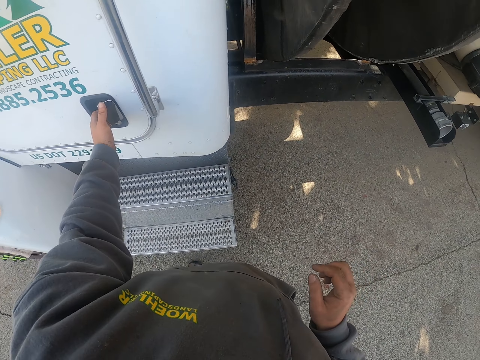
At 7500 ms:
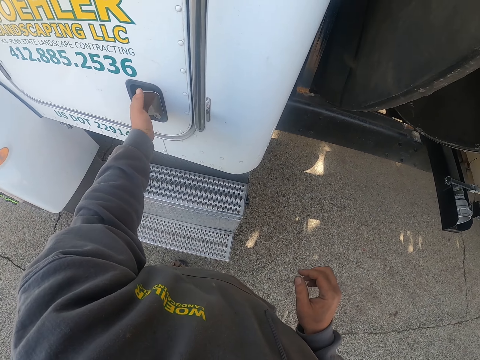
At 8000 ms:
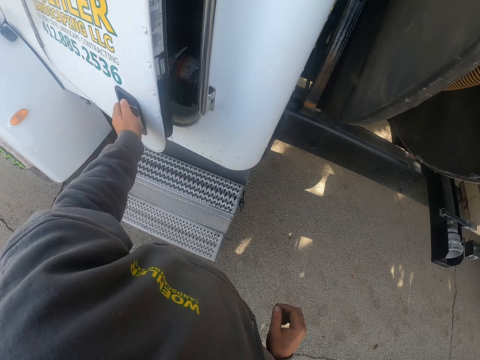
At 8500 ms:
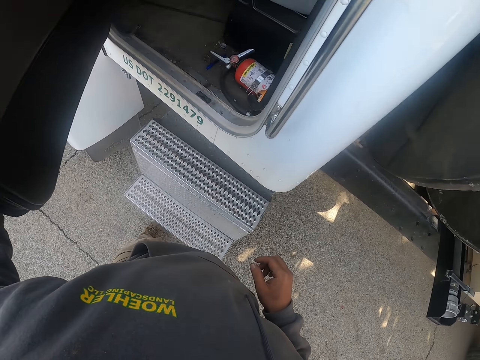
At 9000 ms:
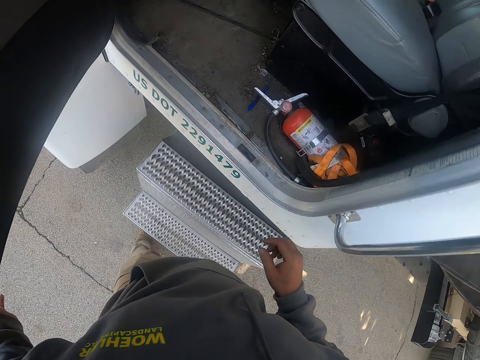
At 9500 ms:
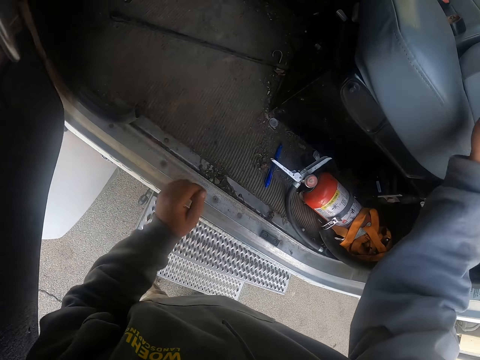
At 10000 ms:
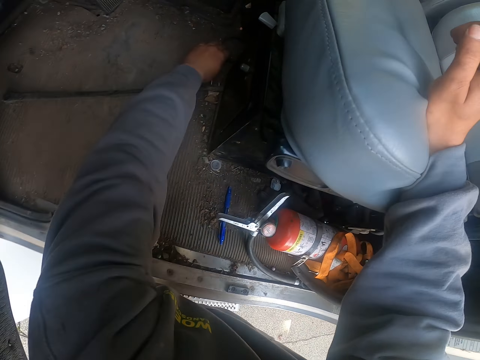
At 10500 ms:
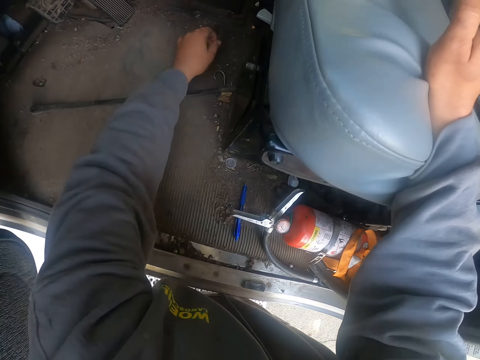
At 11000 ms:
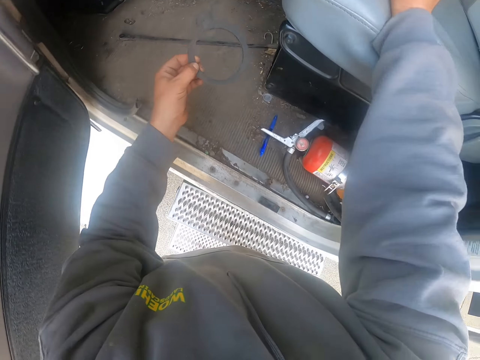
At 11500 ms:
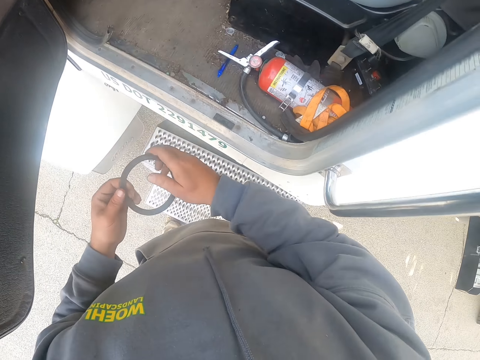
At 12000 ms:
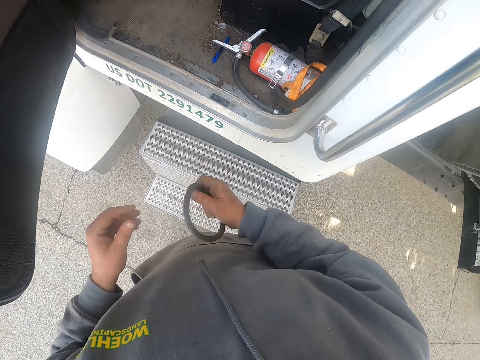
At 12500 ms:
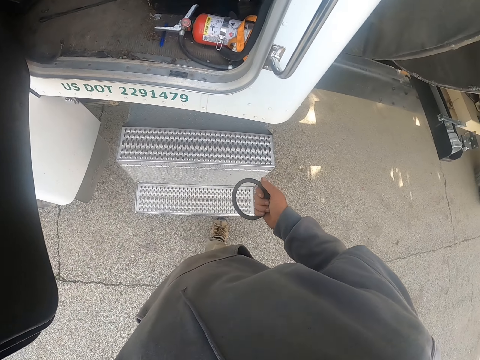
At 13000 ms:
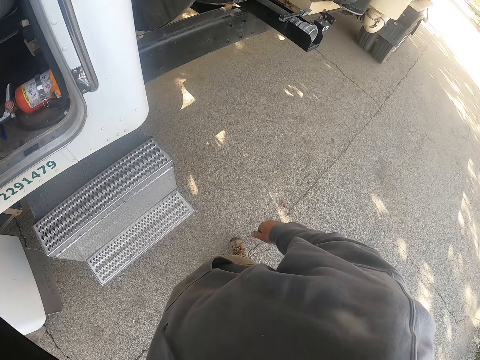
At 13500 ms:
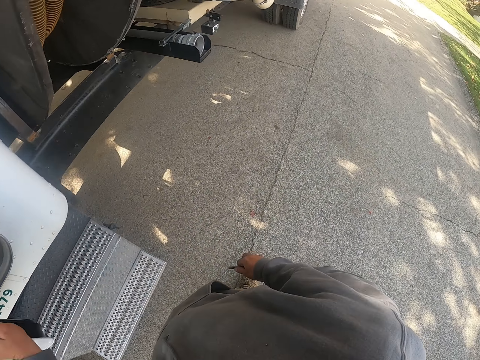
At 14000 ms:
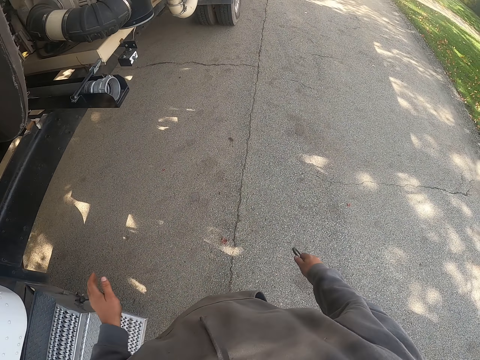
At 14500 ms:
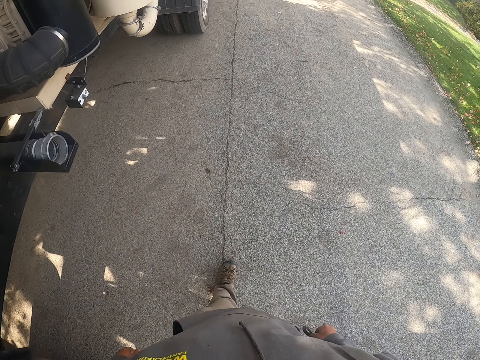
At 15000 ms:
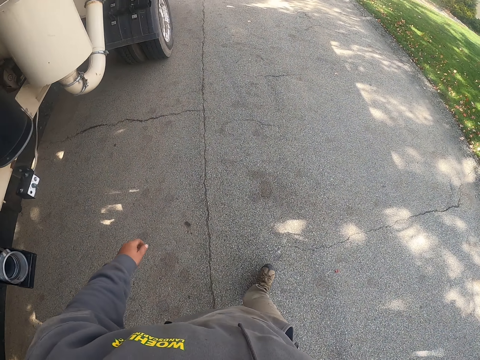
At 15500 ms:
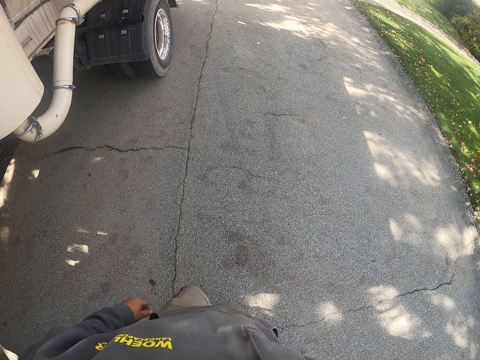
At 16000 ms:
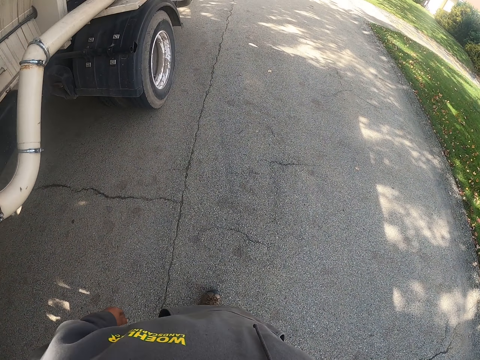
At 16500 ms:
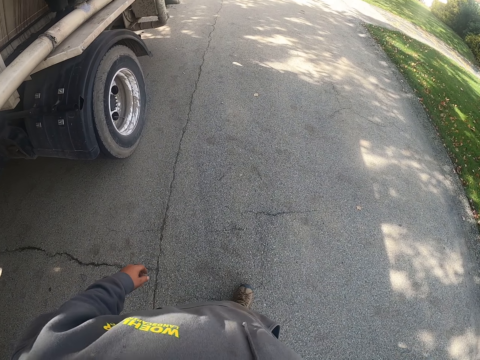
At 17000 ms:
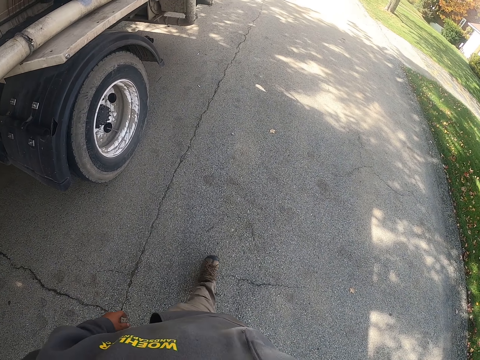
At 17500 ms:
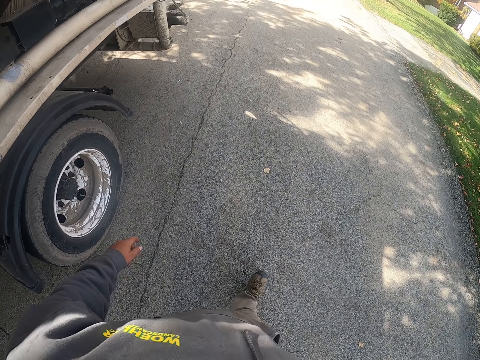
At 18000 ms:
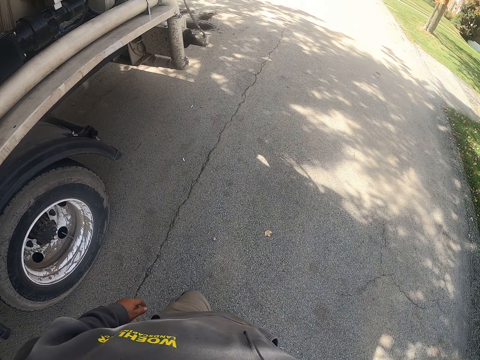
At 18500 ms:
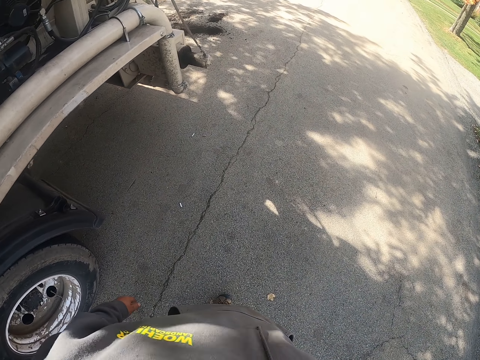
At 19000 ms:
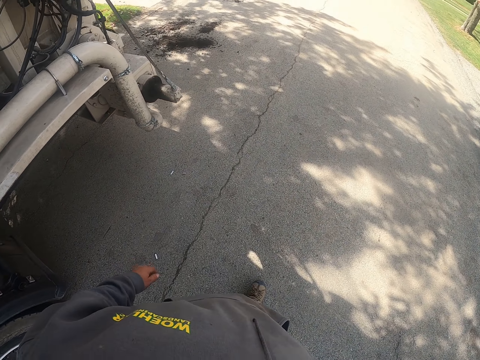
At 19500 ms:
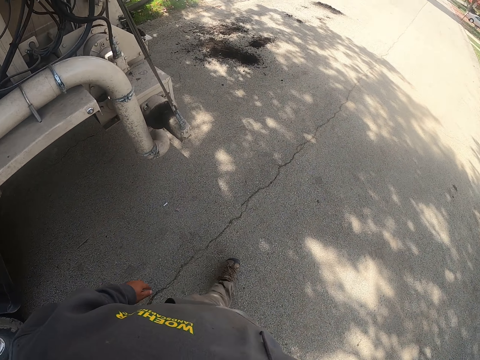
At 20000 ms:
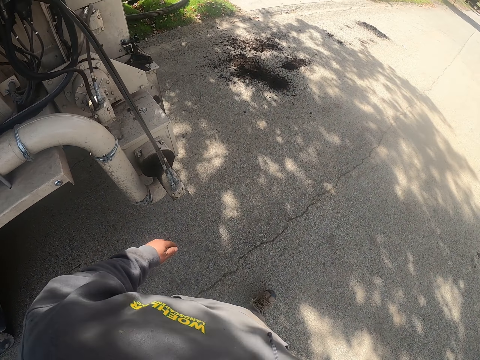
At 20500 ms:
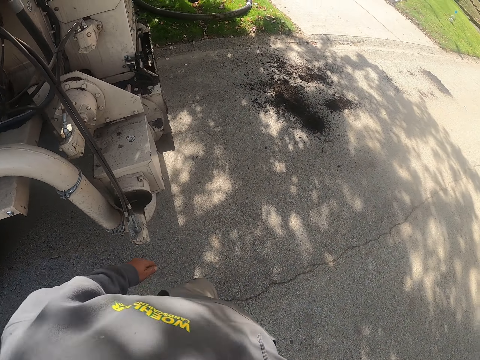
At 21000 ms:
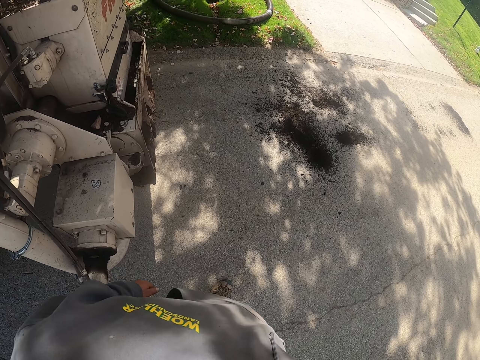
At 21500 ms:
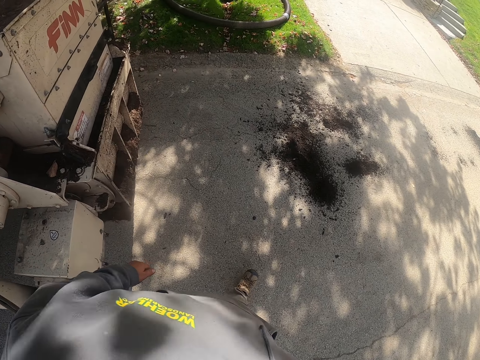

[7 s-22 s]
The camera wearer opens the vehicle door. They take a ribbon in the vehicle. They close the door. They walk towards another vehicle.

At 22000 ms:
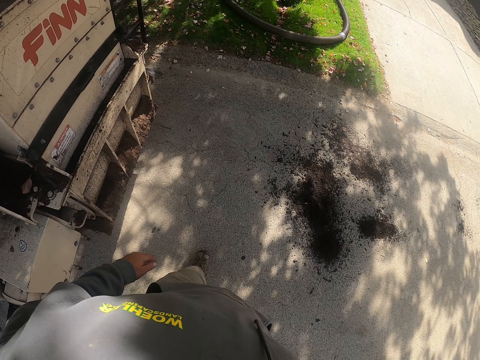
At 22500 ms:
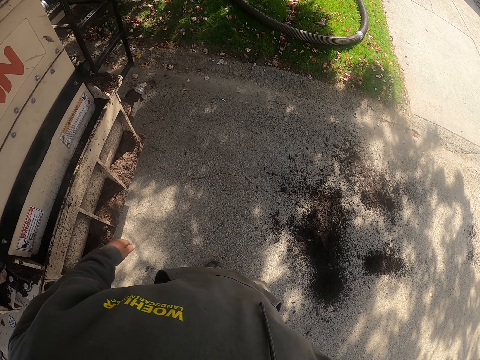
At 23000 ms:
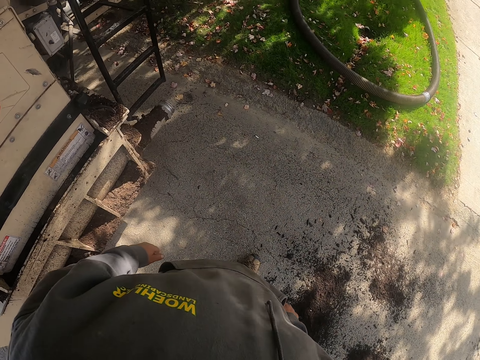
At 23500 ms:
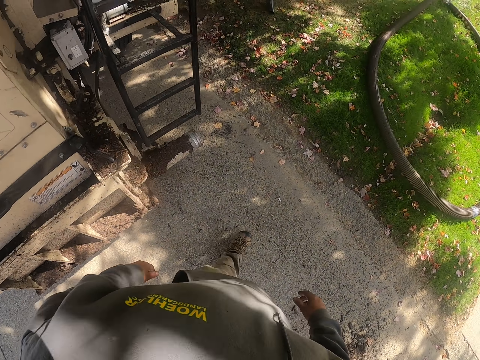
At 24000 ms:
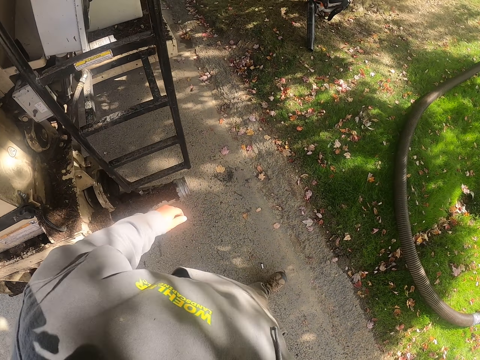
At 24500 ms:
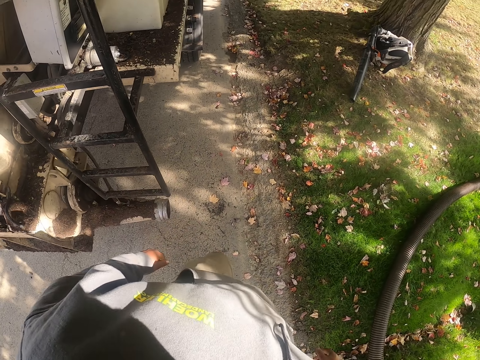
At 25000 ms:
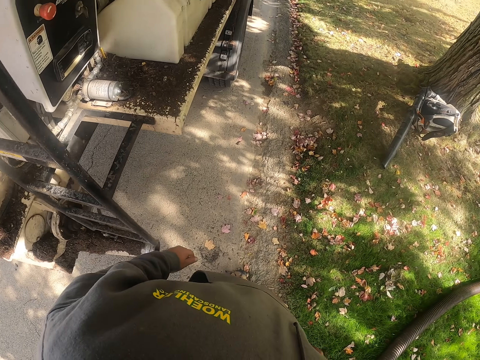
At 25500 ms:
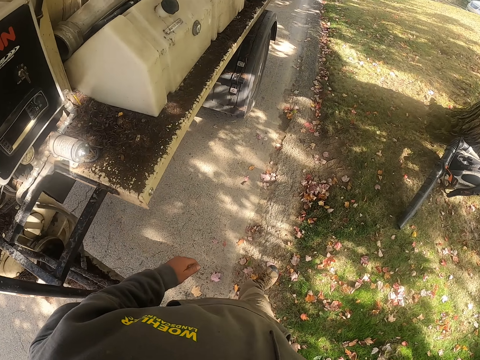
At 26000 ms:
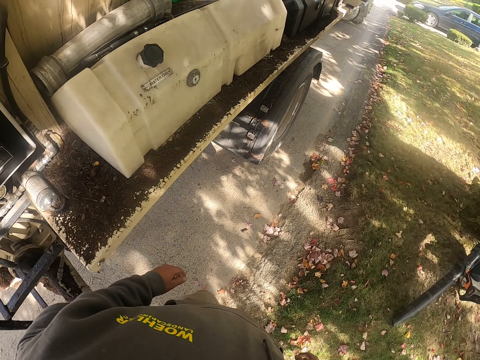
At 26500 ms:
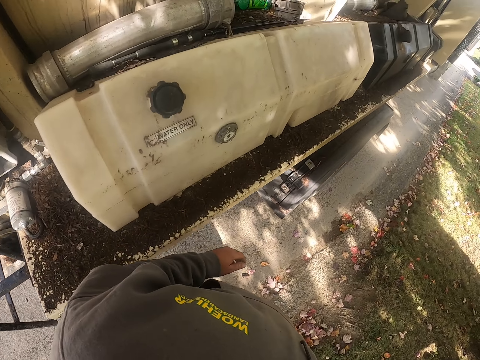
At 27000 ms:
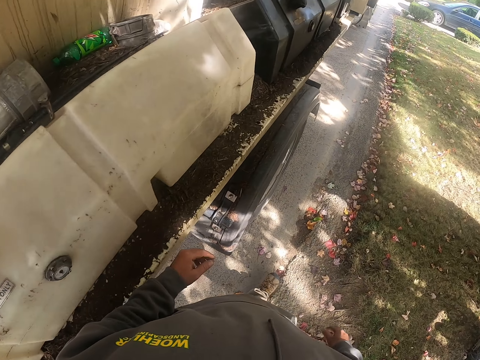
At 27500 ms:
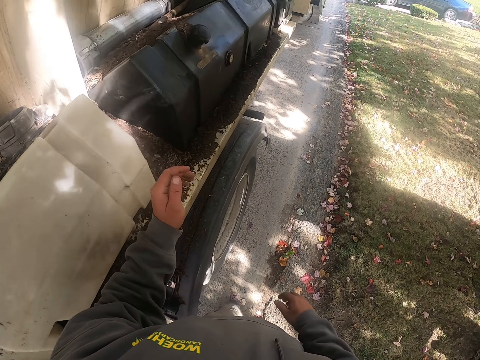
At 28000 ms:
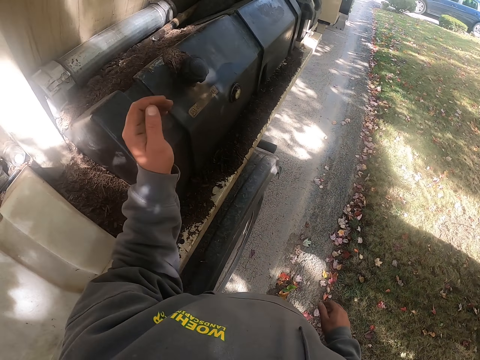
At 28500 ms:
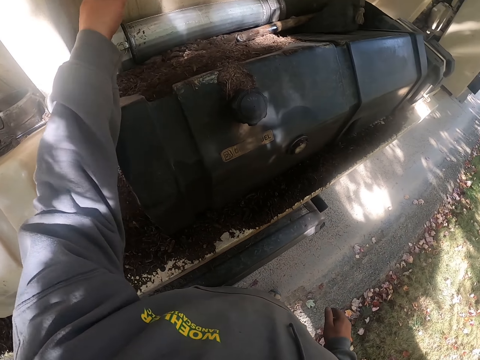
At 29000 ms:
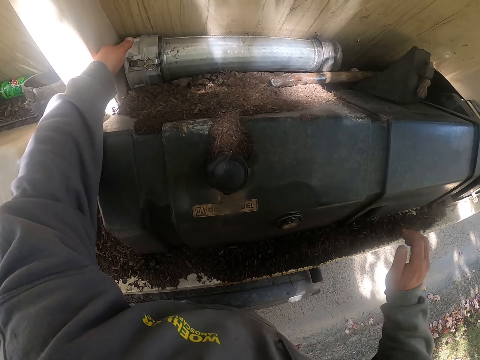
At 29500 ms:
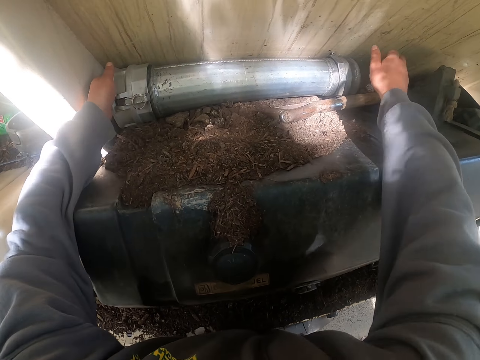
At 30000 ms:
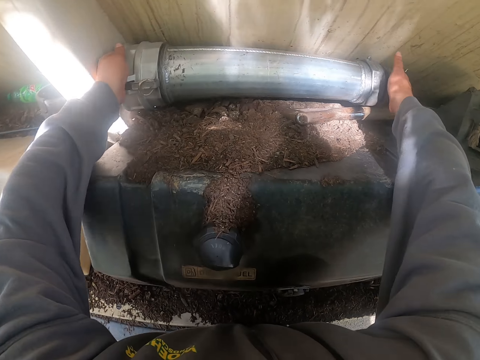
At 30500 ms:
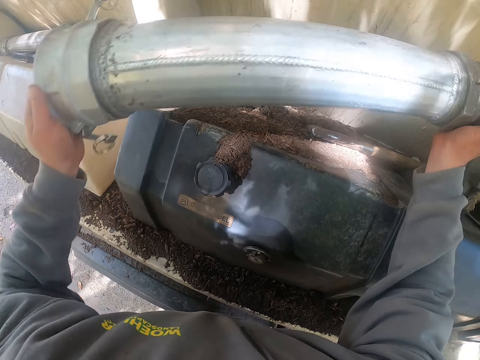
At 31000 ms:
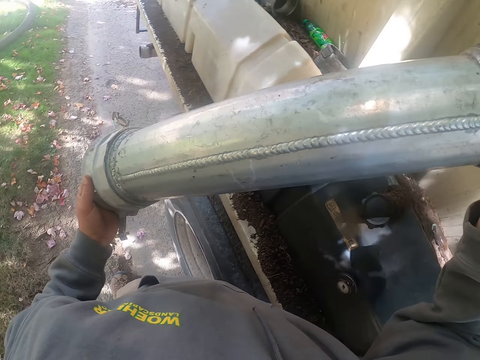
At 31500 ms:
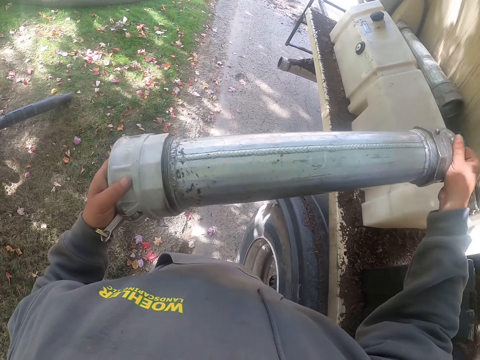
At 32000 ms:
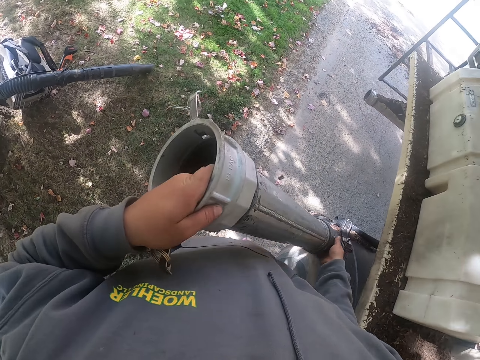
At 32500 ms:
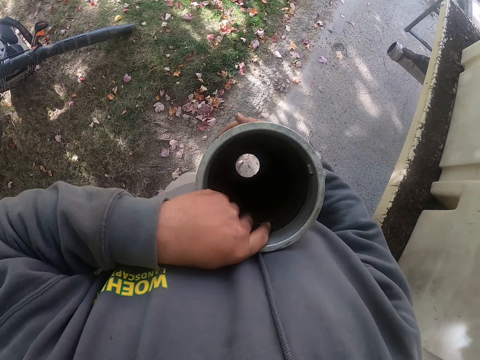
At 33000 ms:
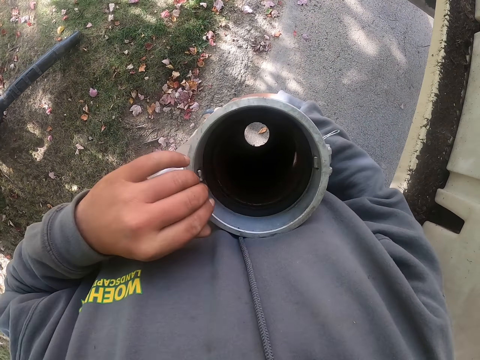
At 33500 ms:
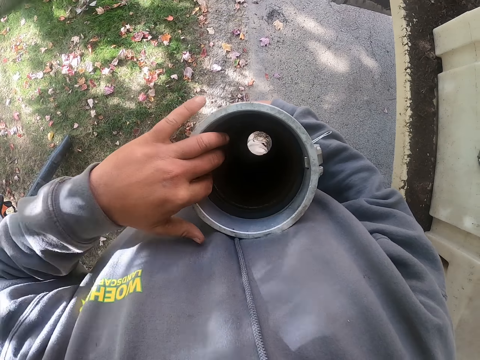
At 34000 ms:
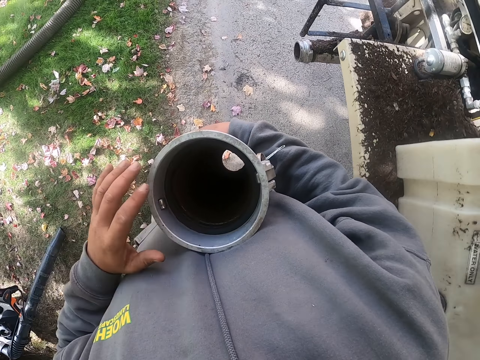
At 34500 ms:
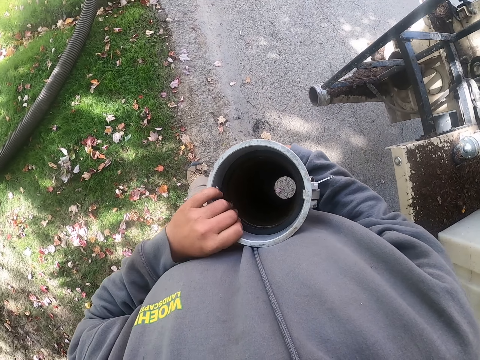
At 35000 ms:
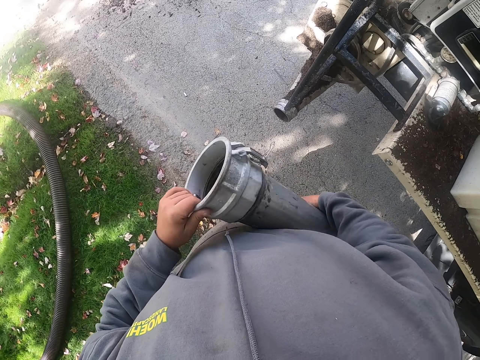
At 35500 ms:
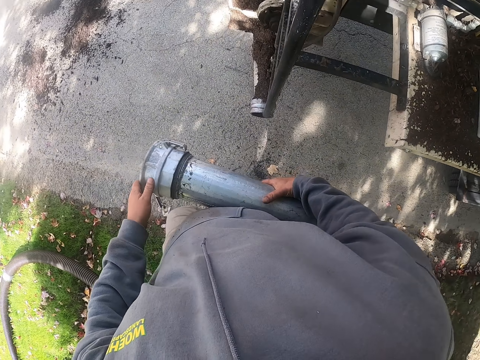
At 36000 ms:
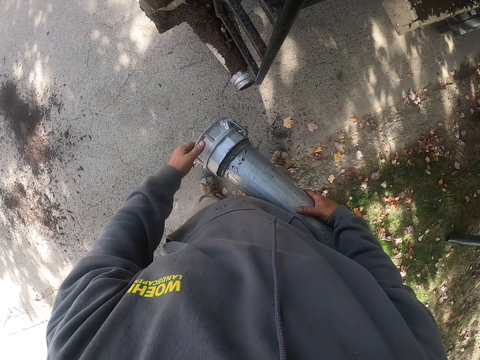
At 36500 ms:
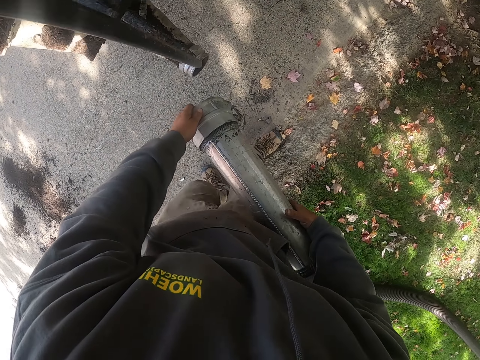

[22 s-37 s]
The camera wearer picks up a metallic pipe from the vehicle. They walk near the vehicle.
